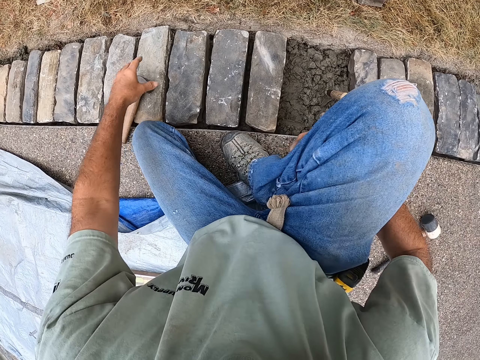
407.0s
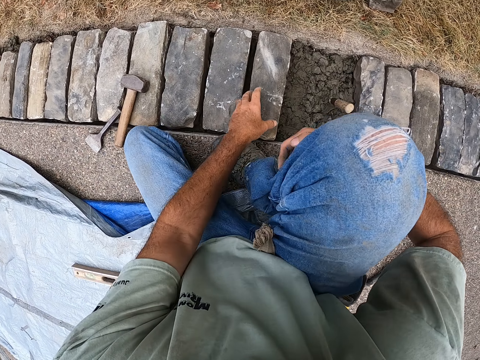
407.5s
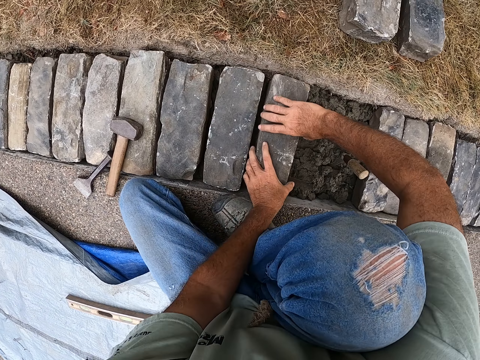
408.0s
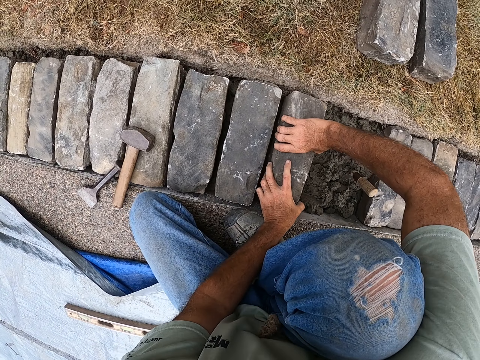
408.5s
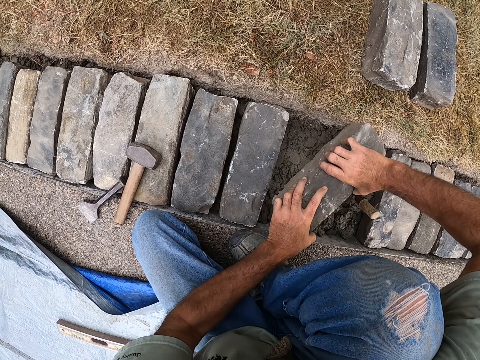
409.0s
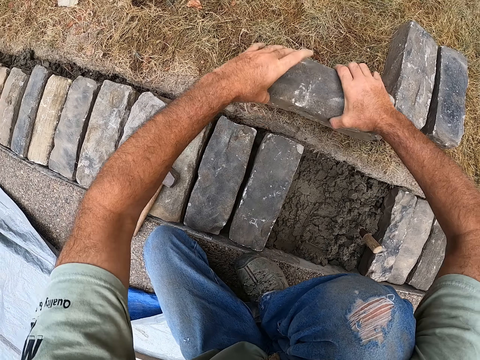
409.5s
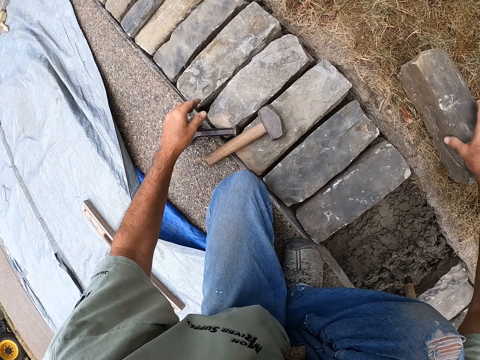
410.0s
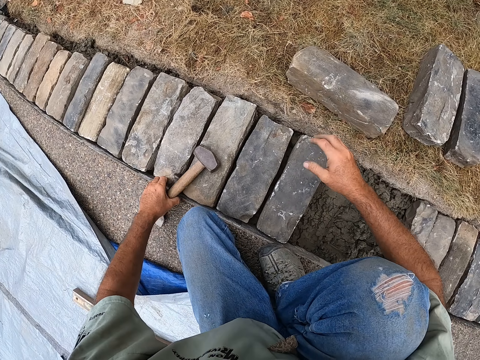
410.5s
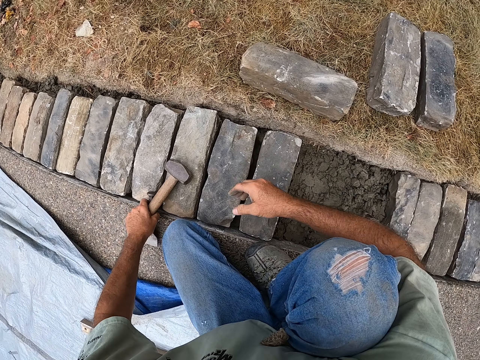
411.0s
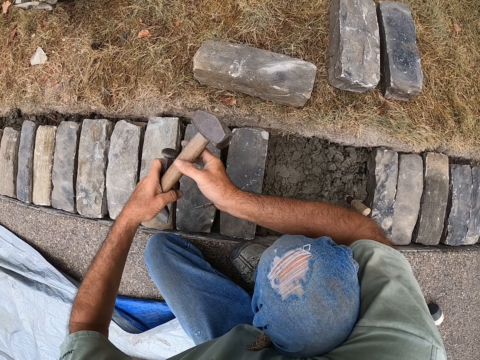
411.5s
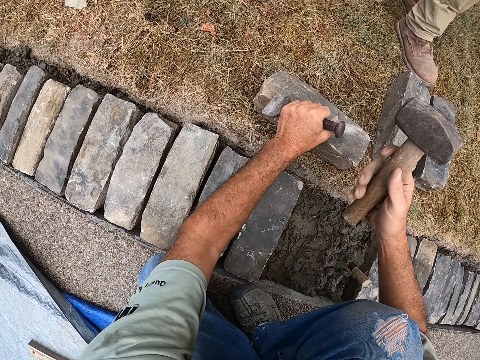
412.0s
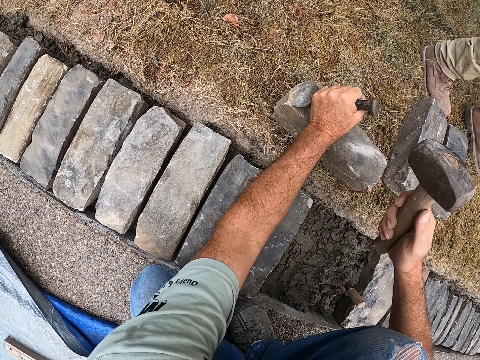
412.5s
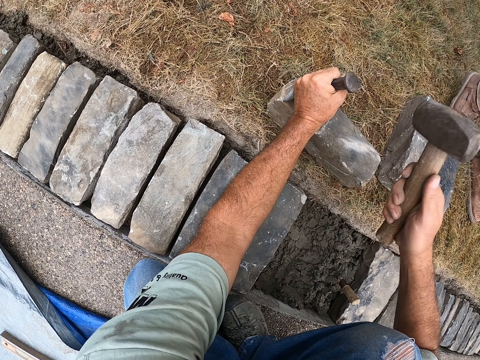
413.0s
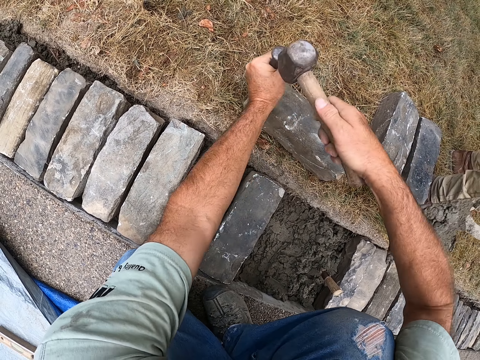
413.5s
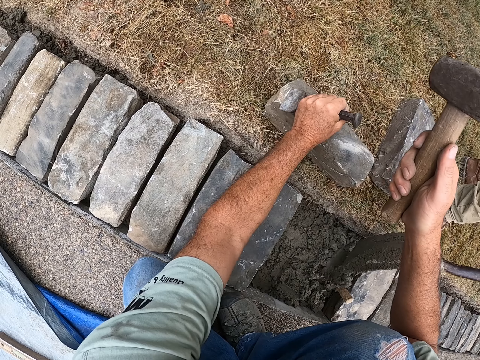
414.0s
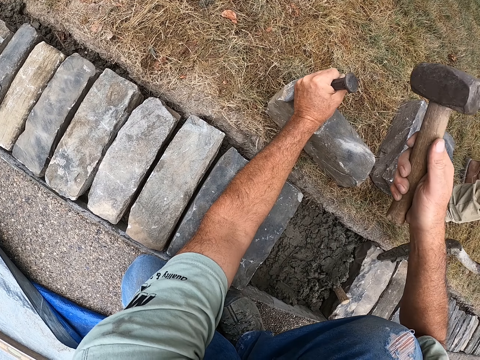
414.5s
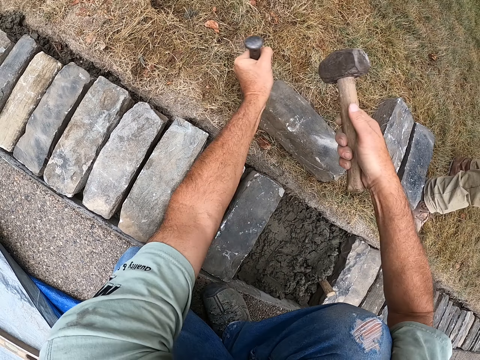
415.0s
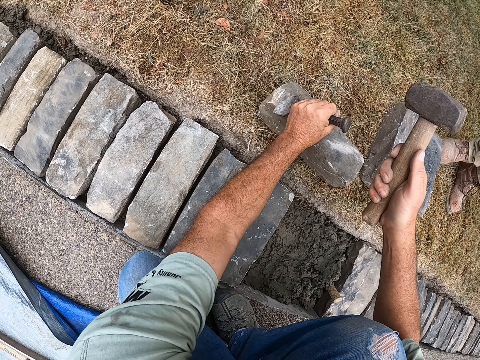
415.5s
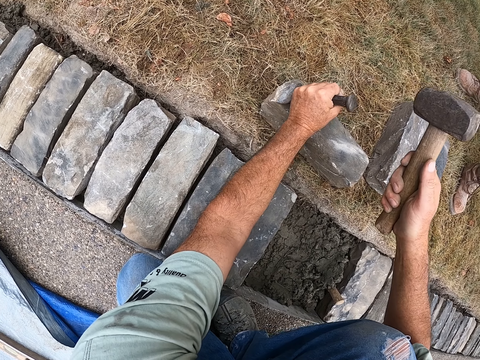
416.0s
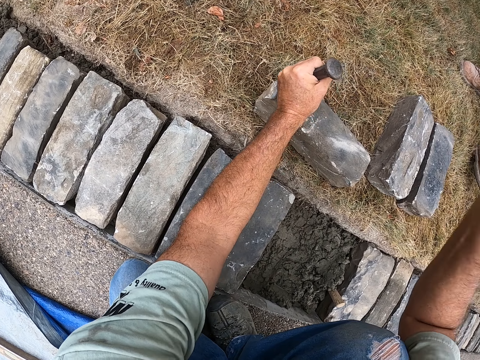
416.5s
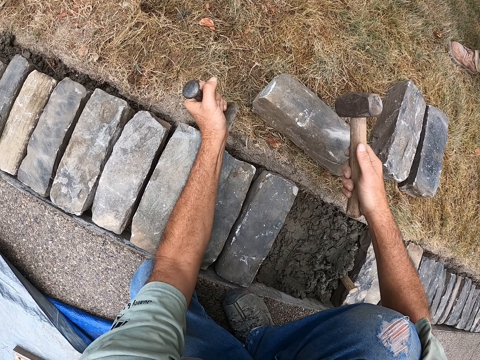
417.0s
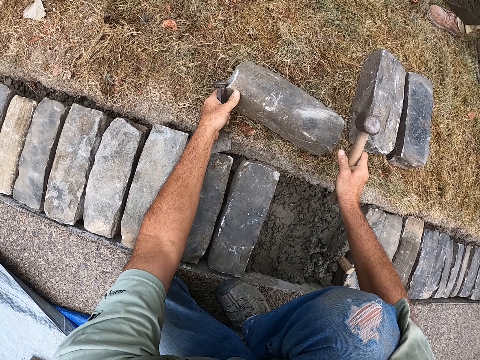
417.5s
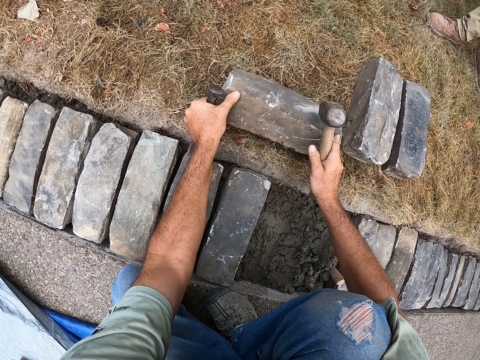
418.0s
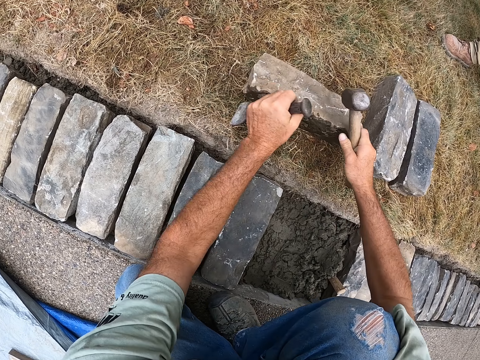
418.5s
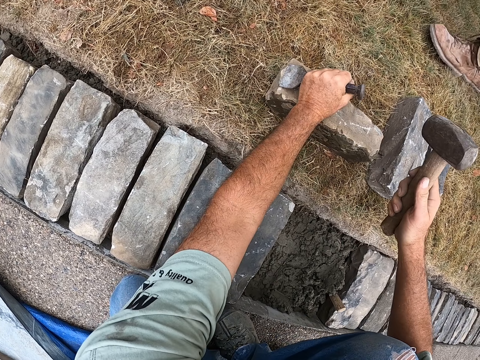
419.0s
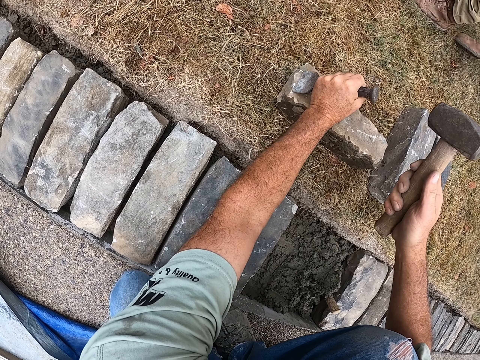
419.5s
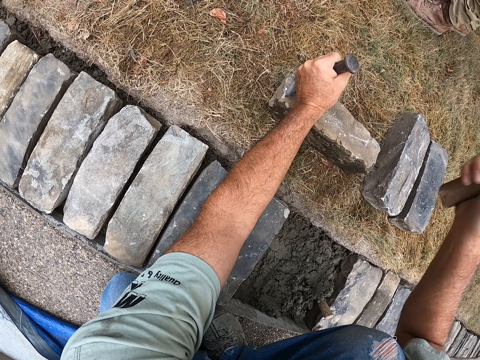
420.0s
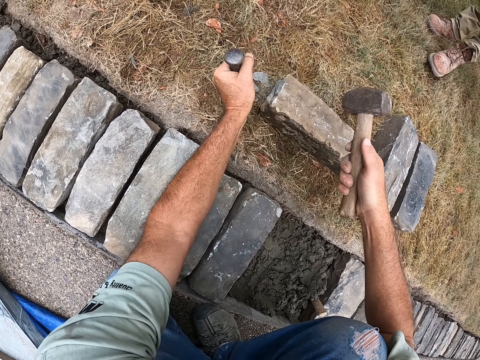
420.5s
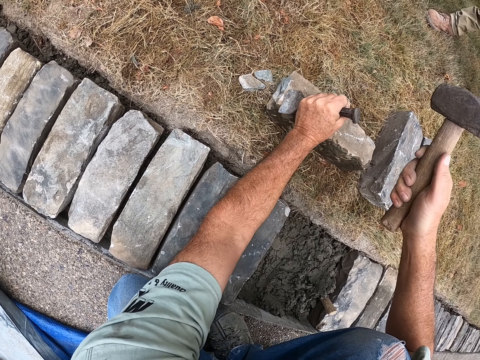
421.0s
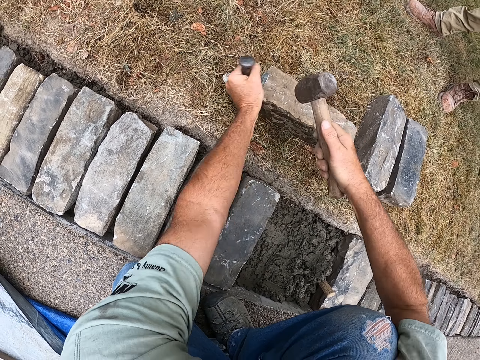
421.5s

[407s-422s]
The camera wearer puts the chisel and the rock hammer on the bricks. They remove the brick from a ditch. They pick up the chisel and the rock hammer from the bricks. They hold the chisel on the brick. They break the brick with the chisel and the rock hammer. A person pours mortar in the ditch. The camera wearer breaks the brick with the chisel and the rock hammer. They shape the building stone.

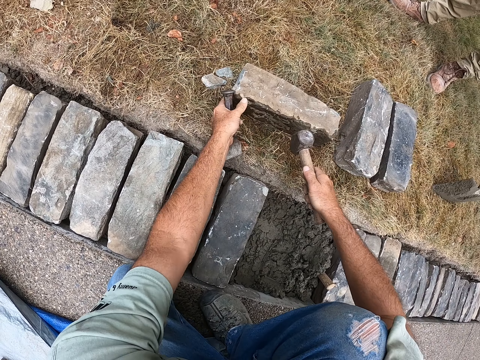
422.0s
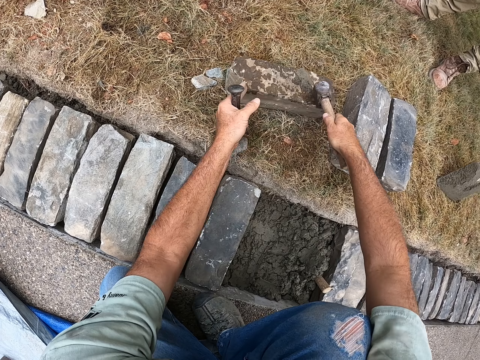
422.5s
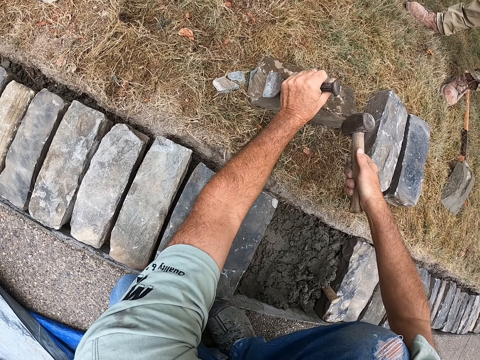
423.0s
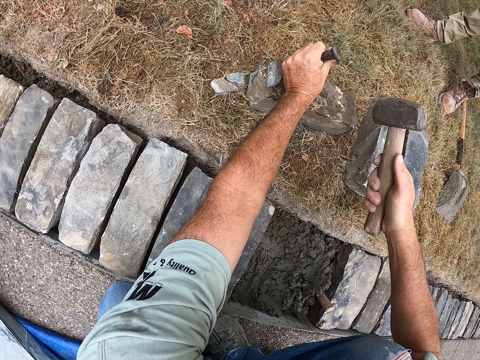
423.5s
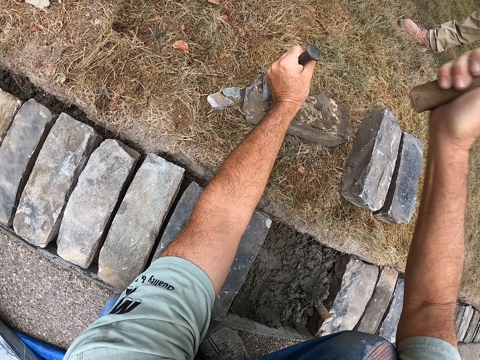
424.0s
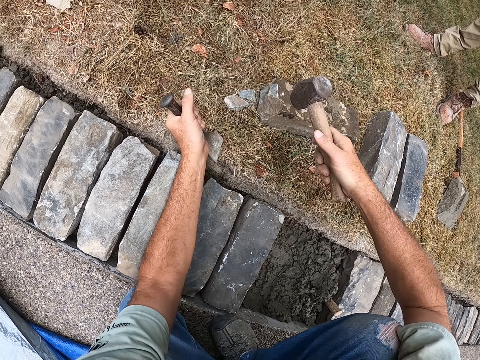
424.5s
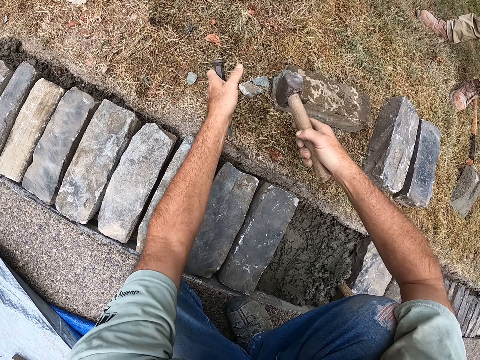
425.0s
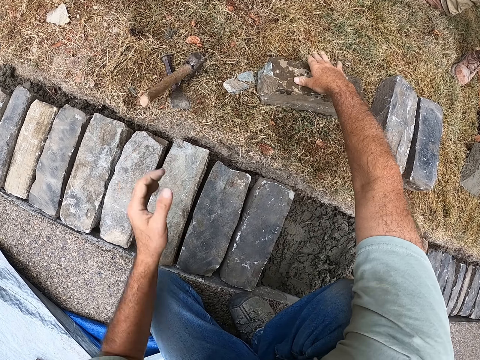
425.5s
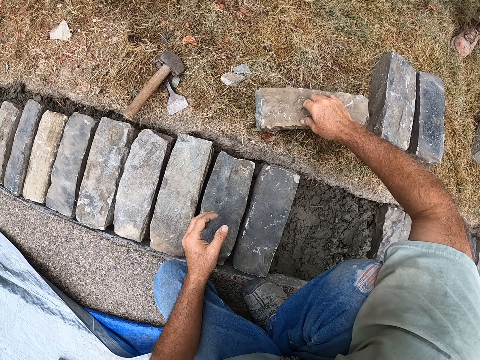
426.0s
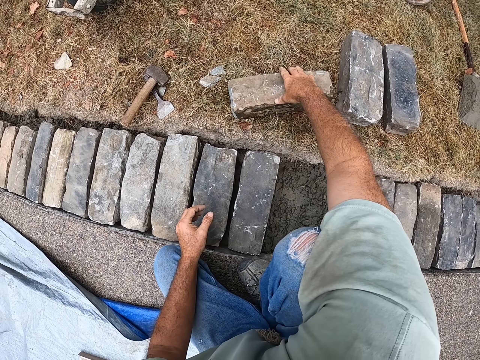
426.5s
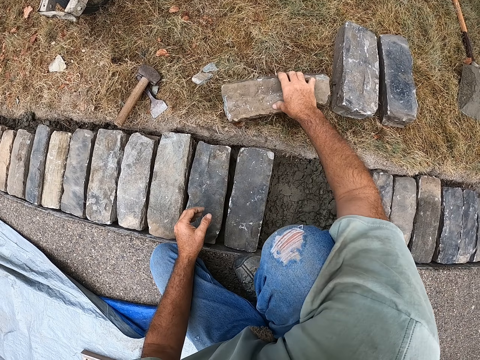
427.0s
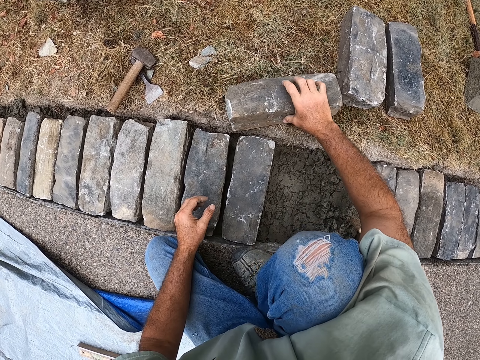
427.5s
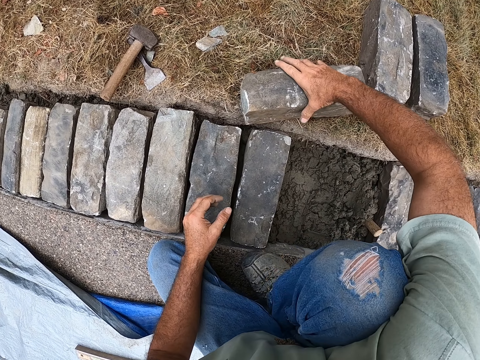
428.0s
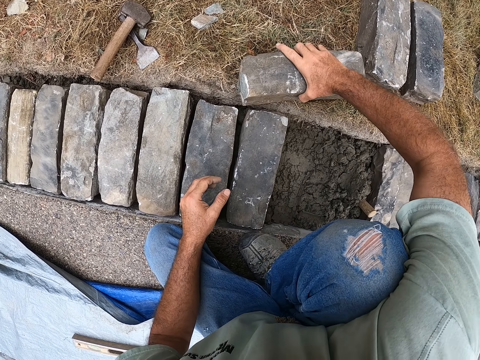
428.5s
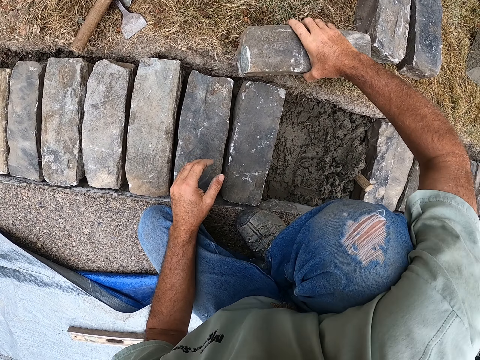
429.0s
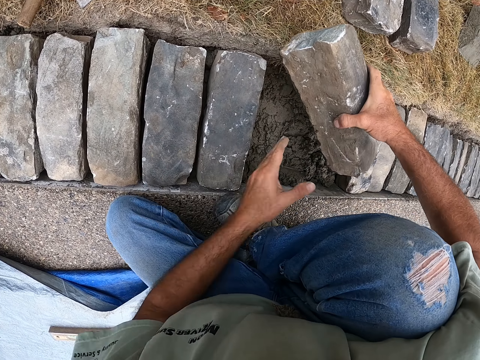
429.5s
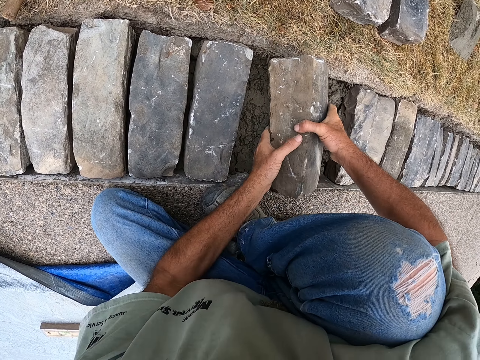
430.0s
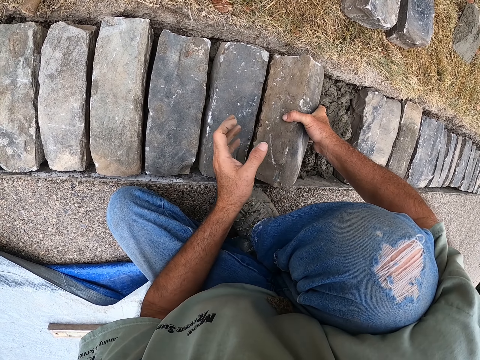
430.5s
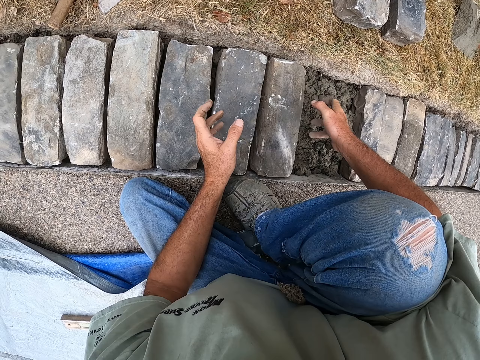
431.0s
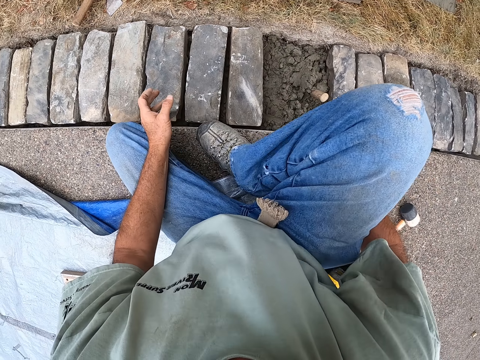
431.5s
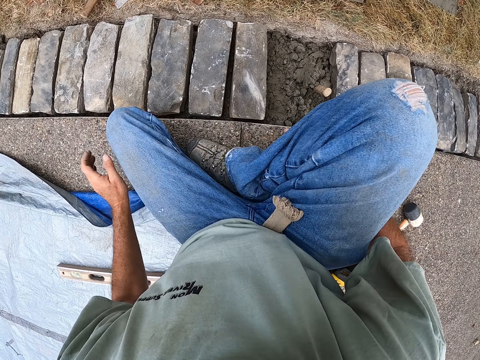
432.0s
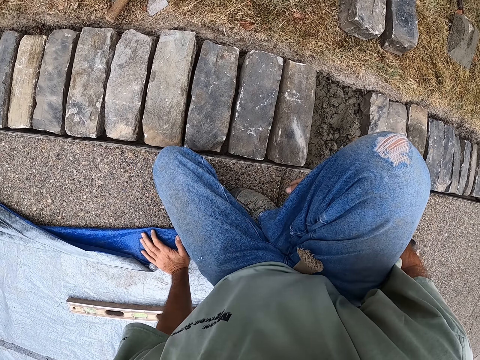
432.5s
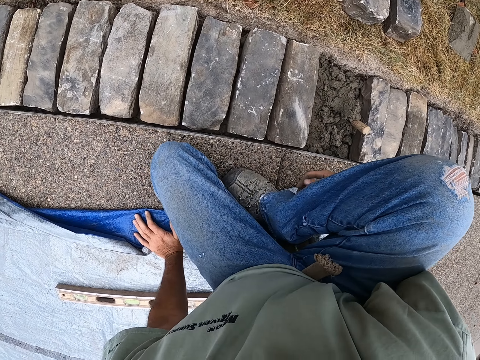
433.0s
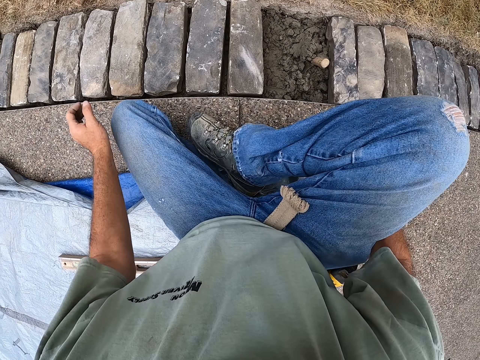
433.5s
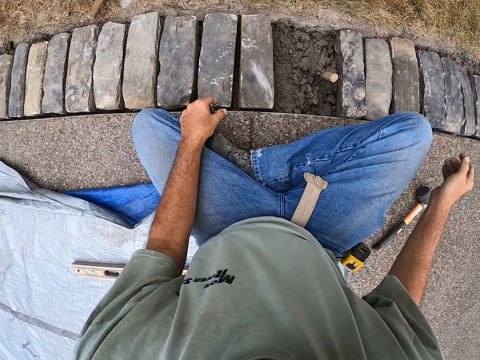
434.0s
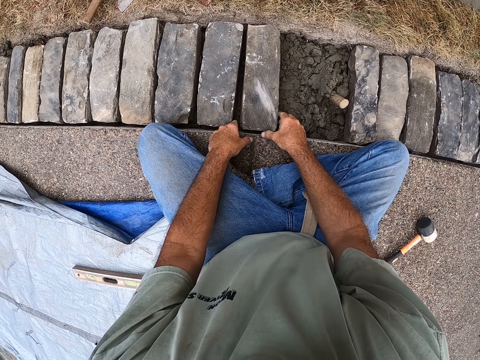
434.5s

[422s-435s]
The camera wearer drops the chisel and the rock hammer on the ground. They move the brick in a ditch. They pick a stone and put the stone on the concrete. They stare at the bricks in the ditch.
